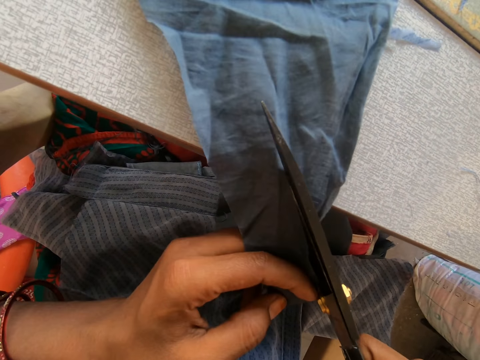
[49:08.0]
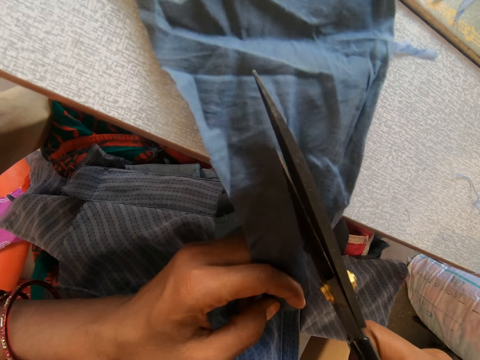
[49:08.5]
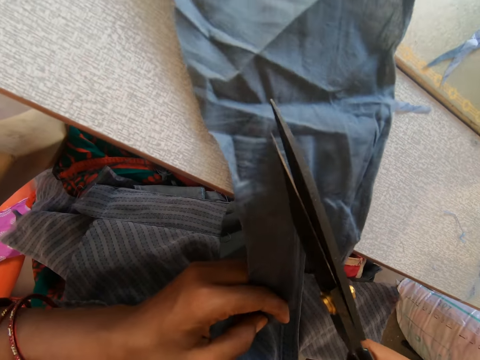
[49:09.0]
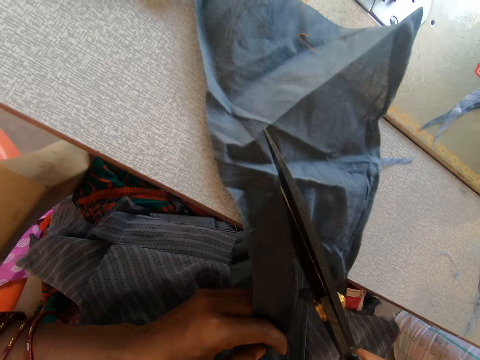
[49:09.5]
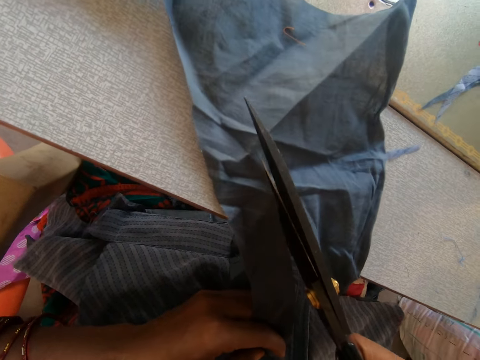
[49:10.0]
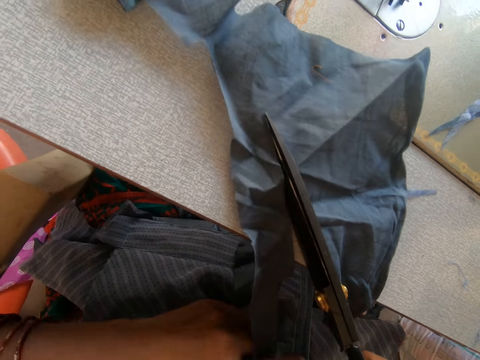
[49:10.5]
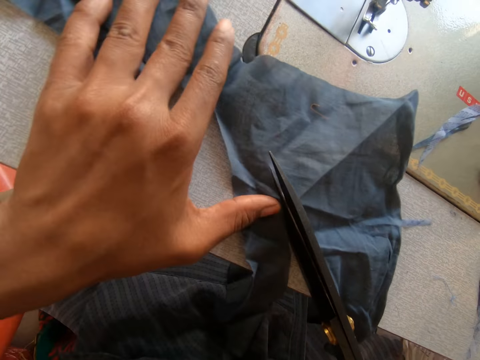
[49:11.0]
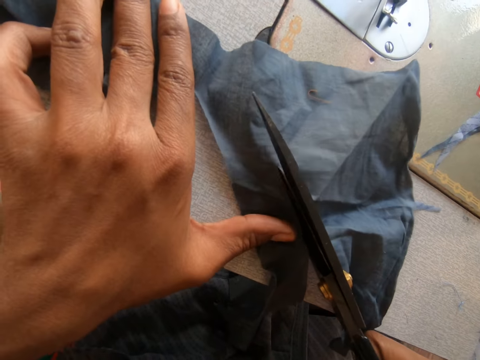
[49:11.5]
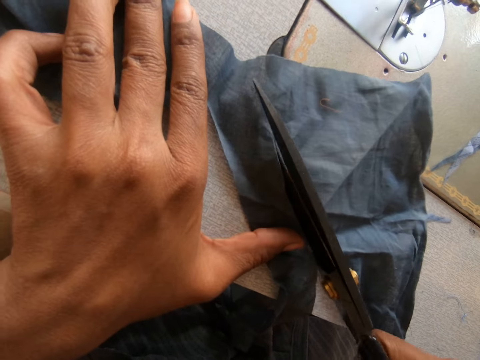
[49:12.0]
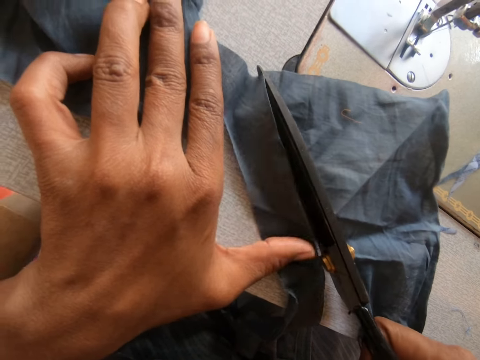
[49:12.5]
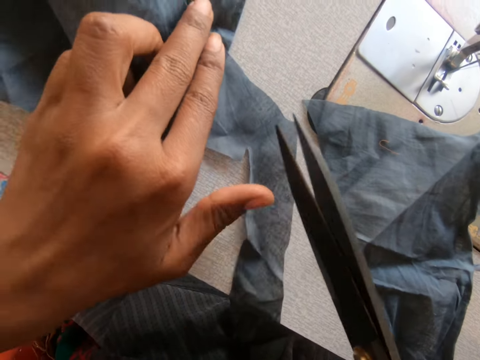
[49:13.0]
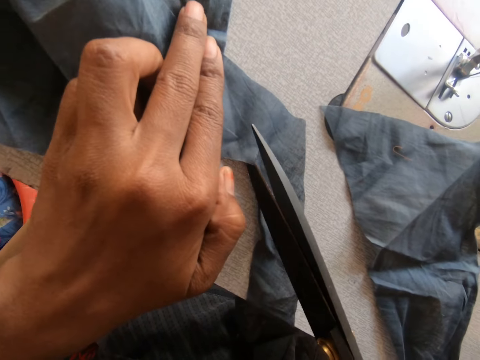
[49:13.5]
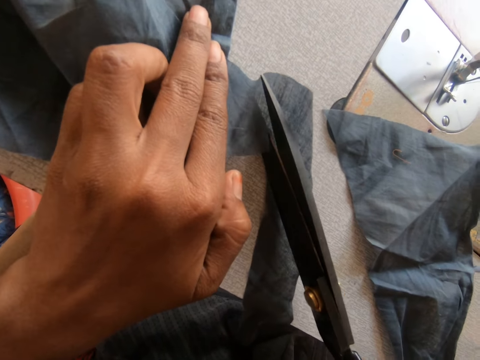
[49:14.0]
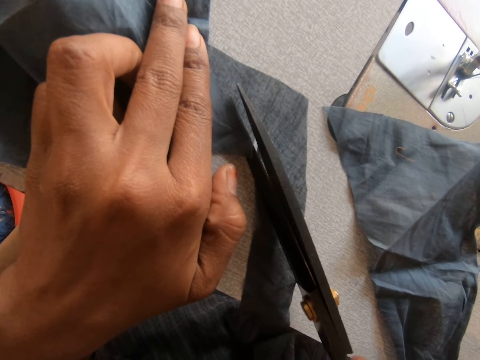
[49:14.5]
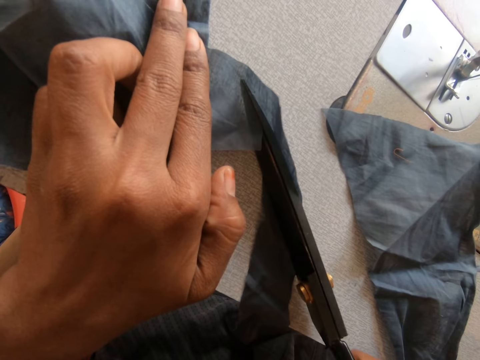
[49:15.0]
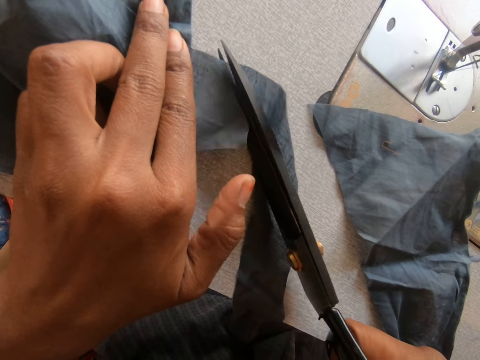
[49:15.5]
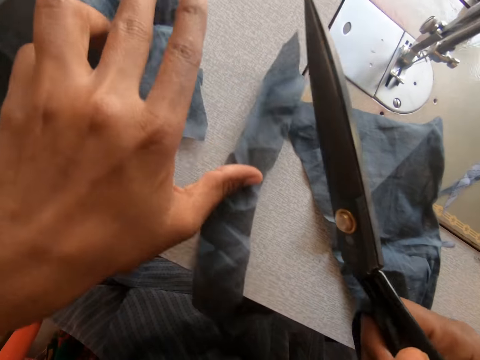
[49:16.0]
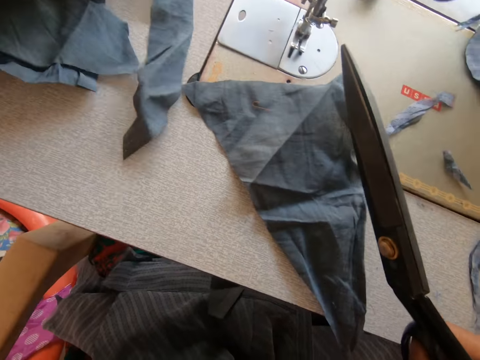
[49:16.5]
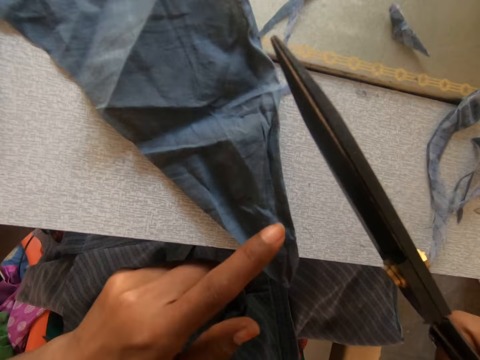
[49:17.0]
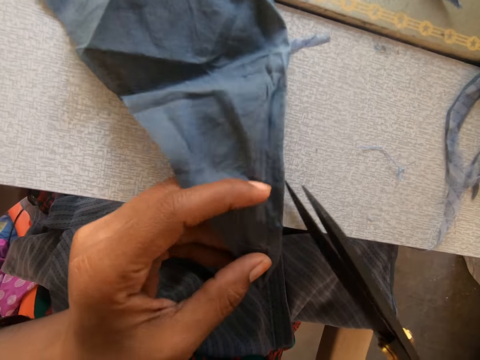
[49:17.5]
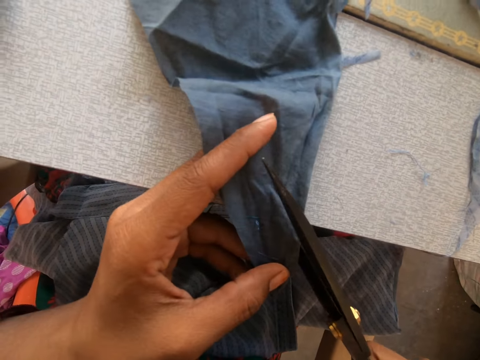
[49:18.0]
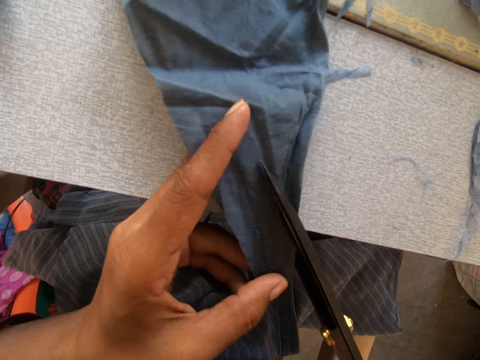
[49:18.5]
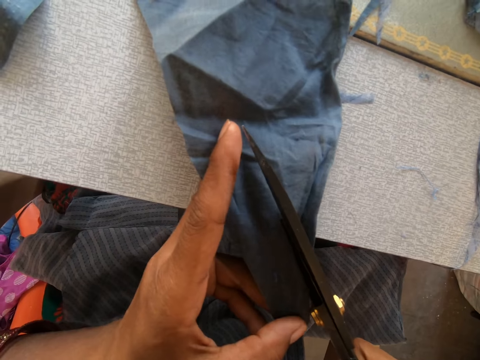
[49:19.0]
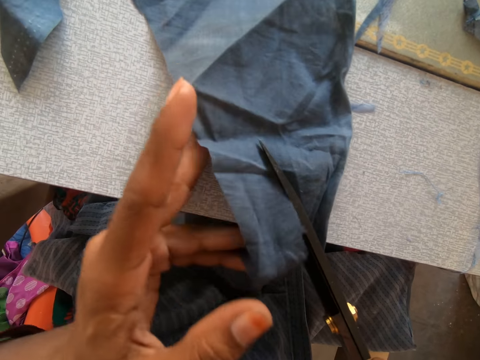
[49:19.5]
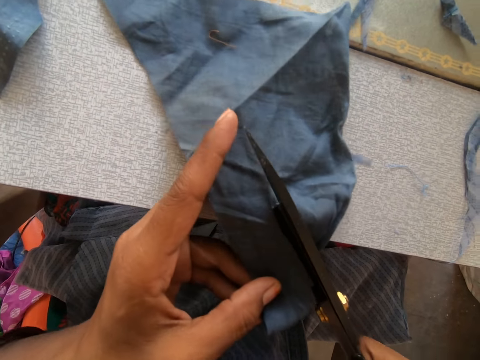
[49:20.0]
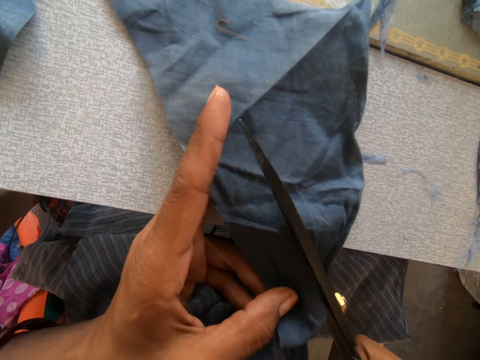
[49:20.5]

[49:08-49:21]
The camera wearer slides a garment on a sewing machine. They cut the garment.

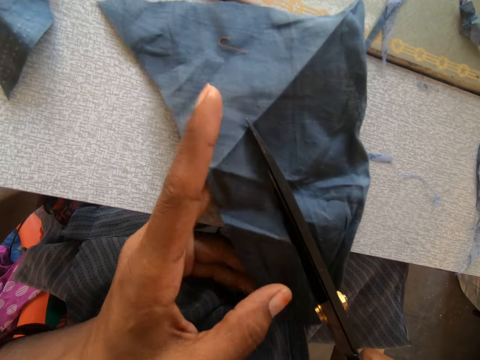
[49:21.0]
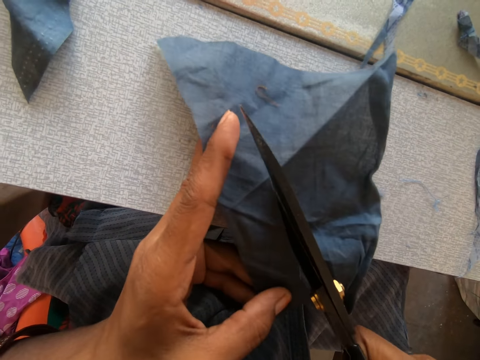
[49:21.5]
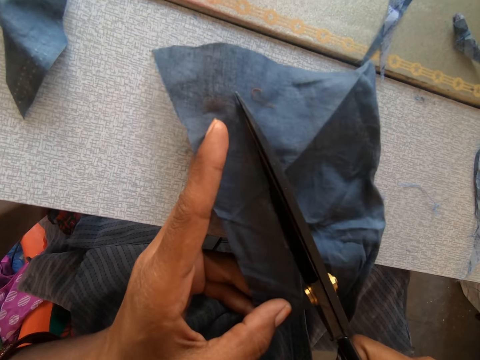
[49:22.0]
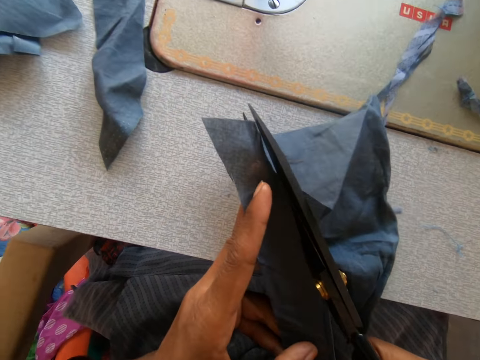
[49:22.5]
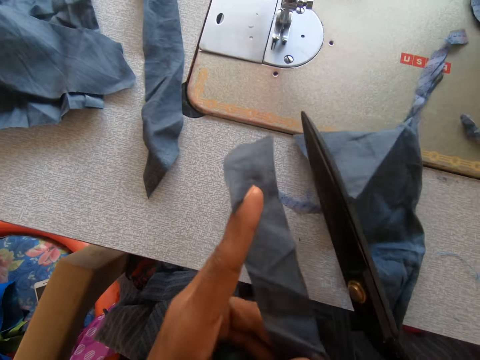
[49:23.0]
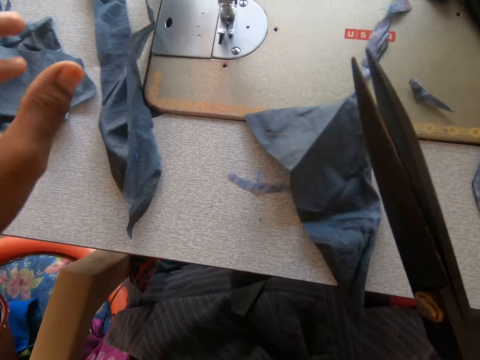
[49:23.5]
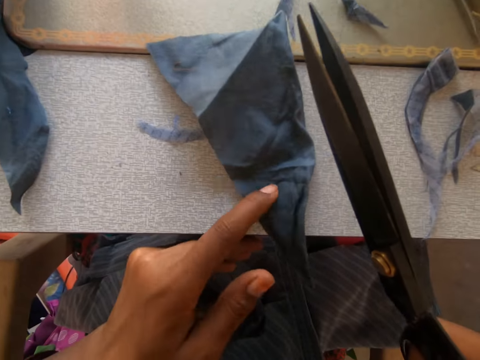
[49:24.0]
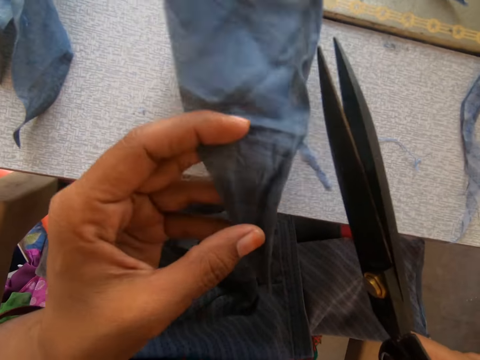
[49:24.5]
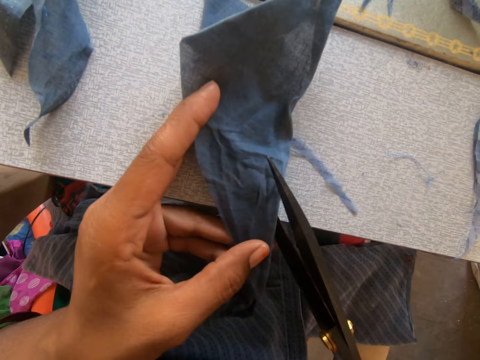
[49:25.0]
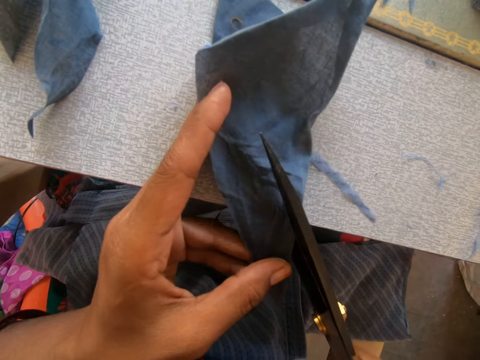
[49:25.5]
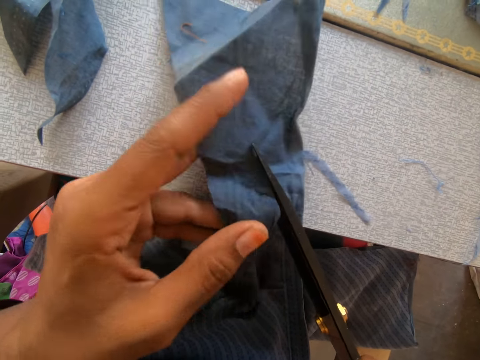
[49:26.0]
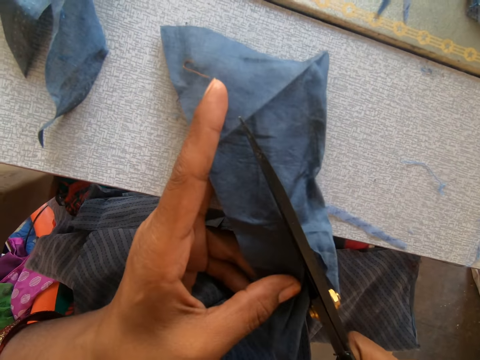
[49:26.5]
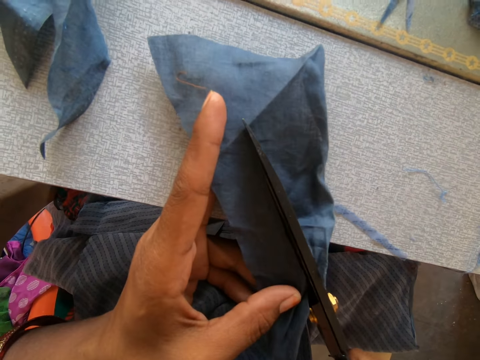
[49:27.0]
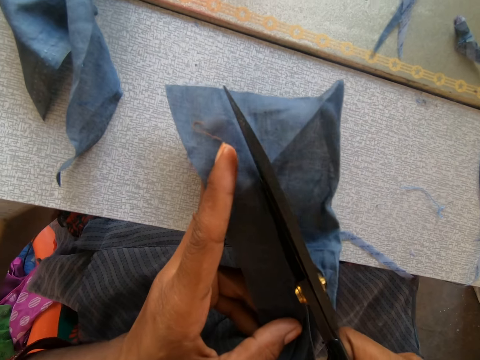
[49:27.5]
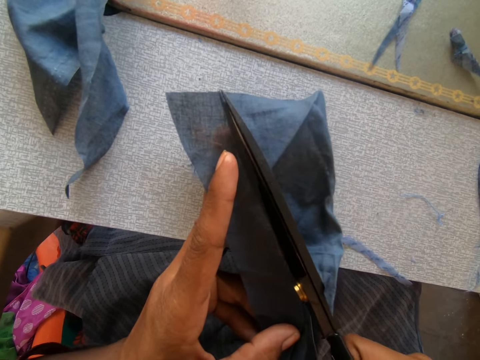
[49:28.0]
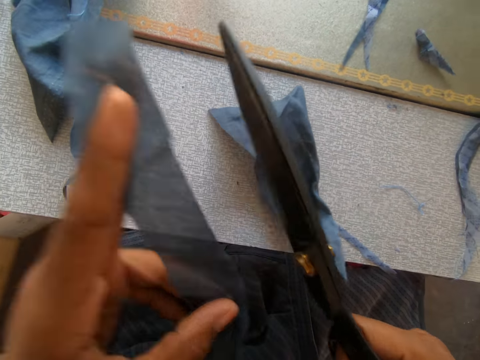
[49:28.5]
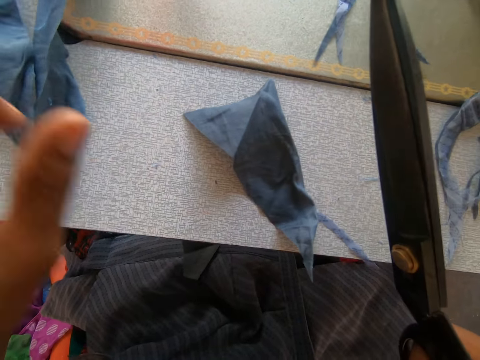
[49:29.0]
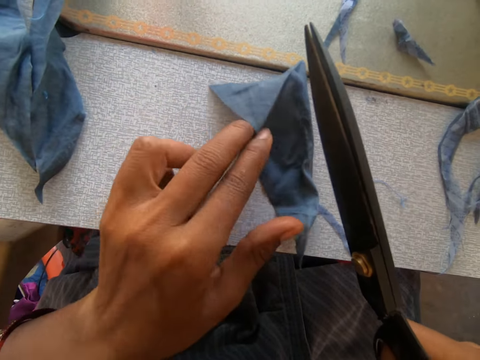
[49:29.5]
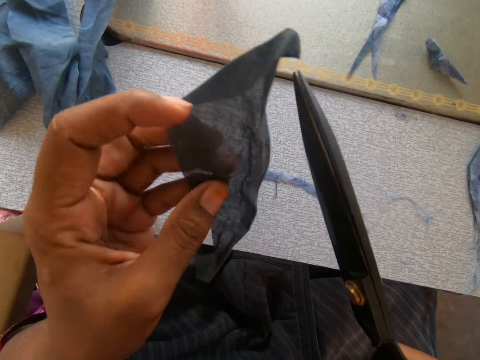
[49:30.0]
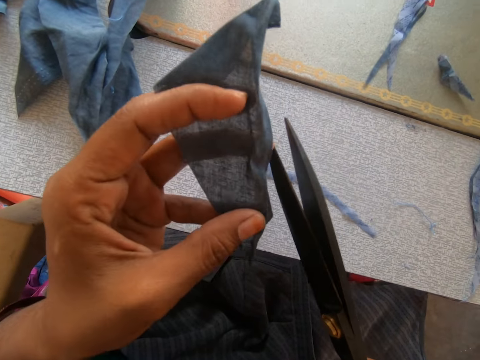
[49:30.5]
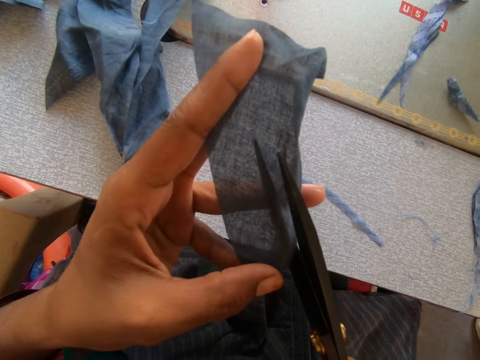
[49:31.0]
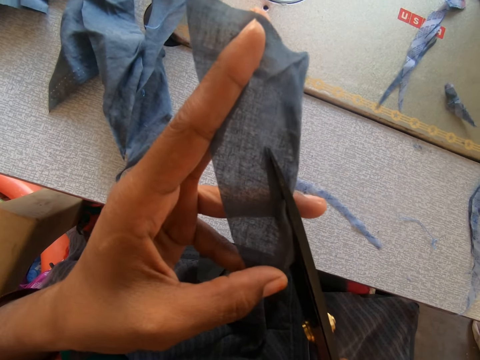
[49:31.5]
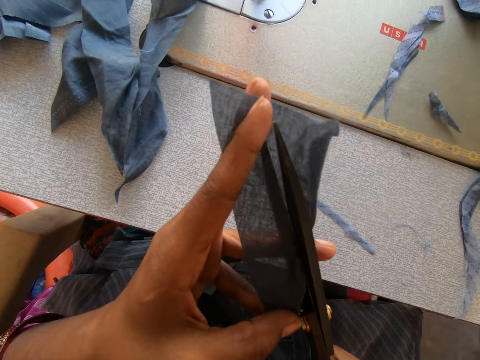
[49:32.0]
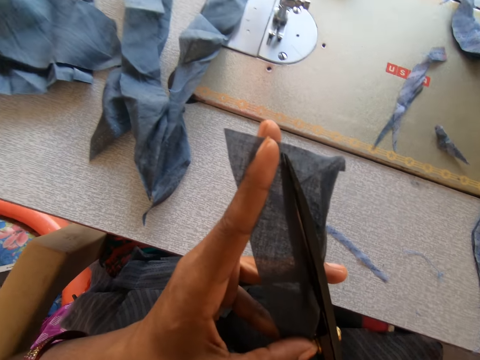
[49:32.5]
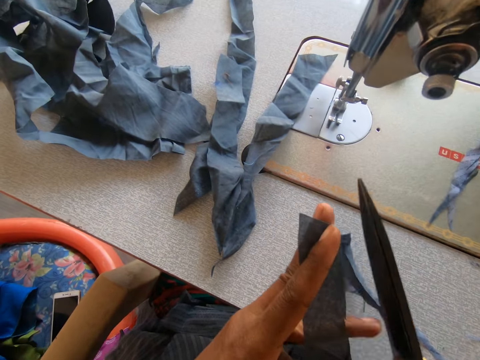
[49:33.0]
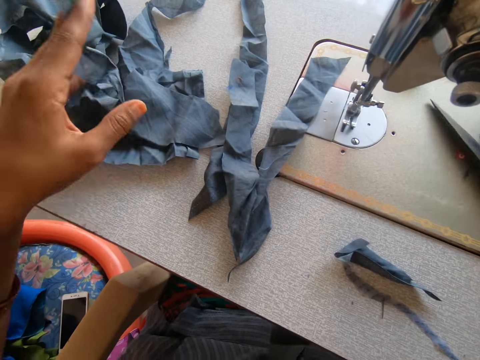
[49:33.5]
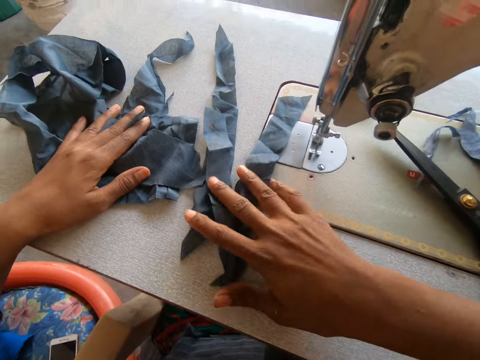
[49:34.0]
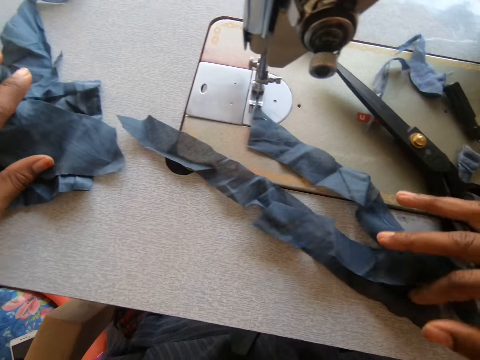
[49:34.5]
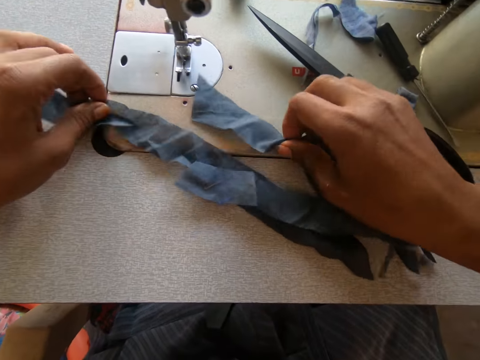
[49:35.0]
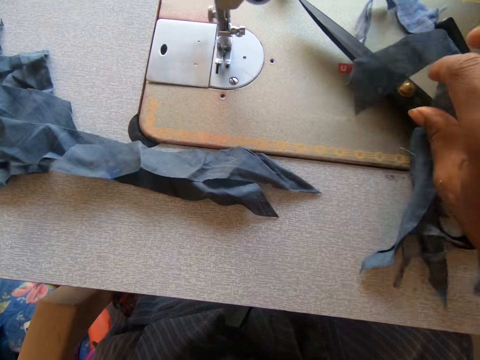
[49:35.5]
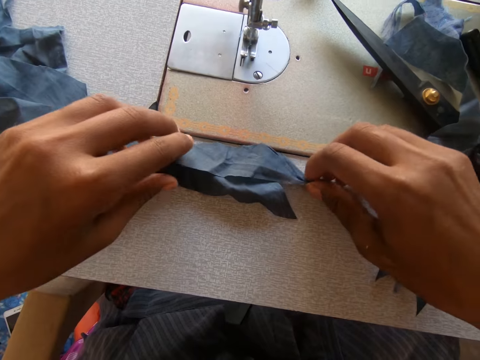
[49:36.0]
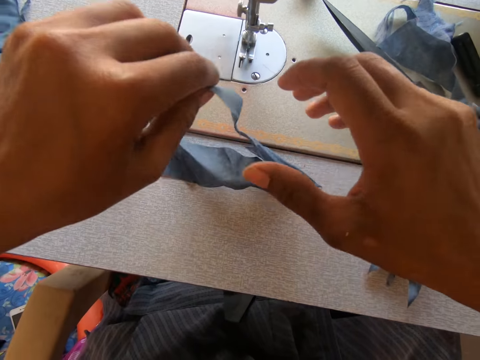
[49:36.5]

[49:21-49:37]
The camera wearer drops a garment on the sewing machine. They cut the garment. They drop the garment on the sewing machine. They cut the garment. They drop the garment on the sewing machine. They slide the garment on the sewing machine.
